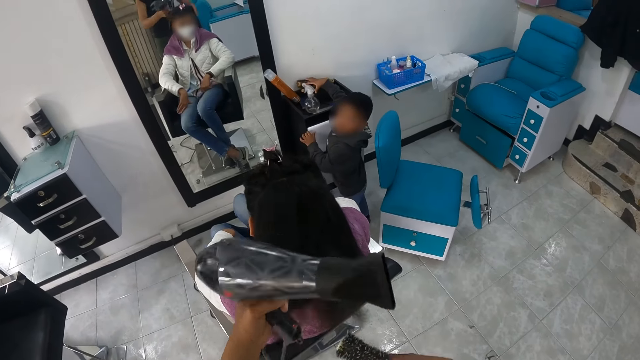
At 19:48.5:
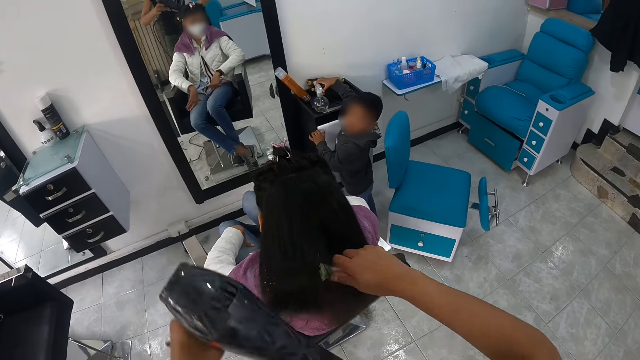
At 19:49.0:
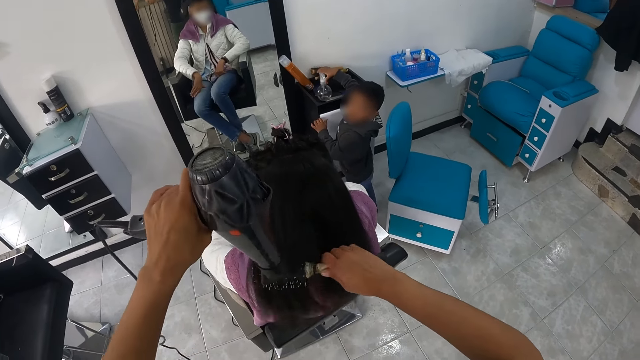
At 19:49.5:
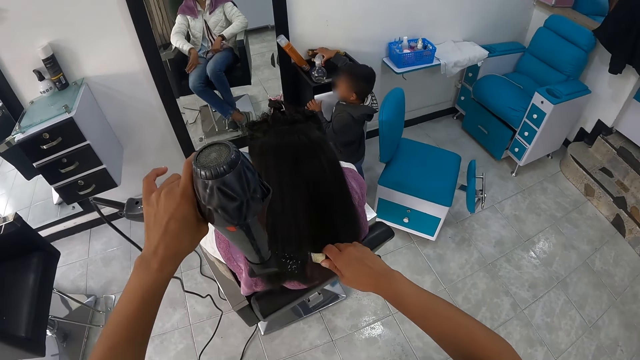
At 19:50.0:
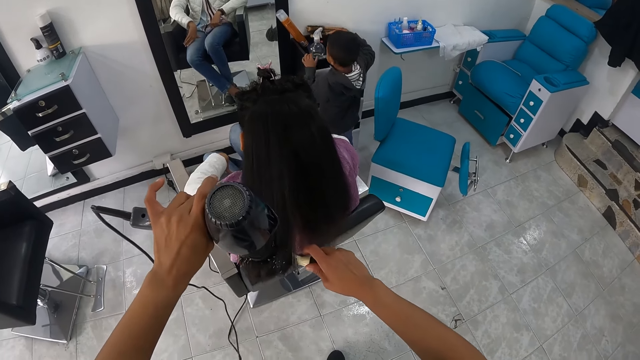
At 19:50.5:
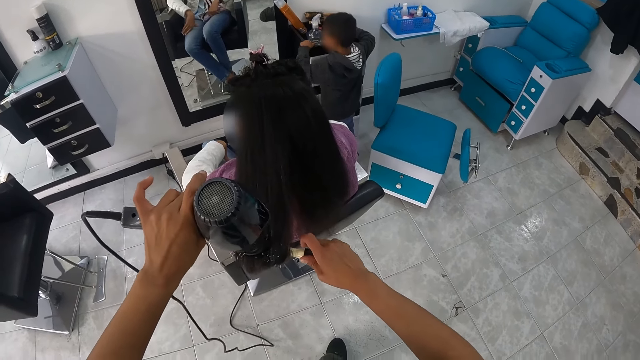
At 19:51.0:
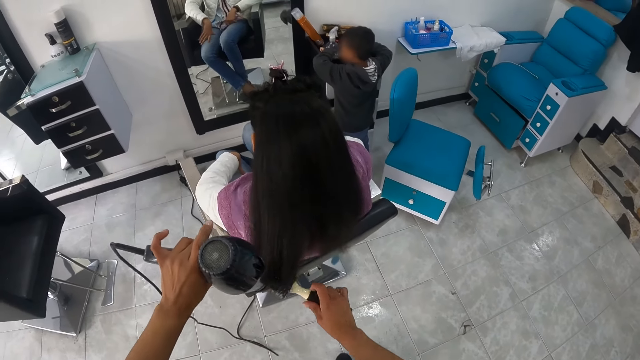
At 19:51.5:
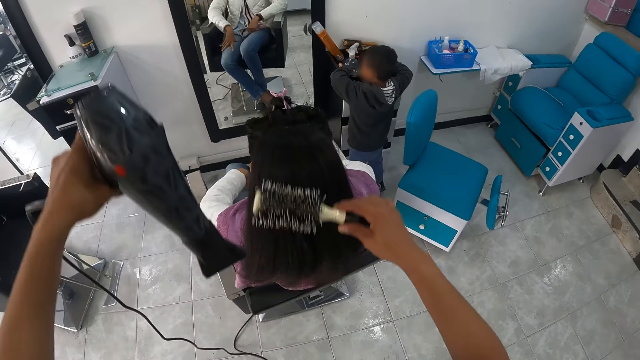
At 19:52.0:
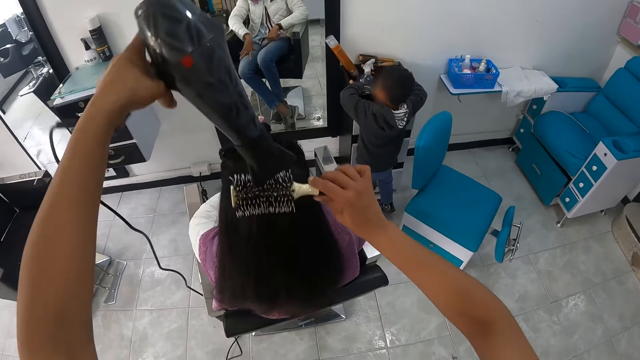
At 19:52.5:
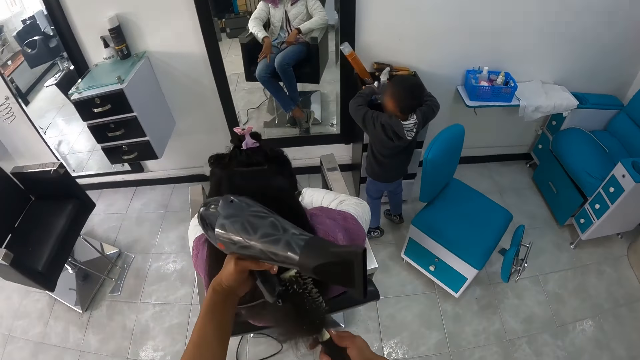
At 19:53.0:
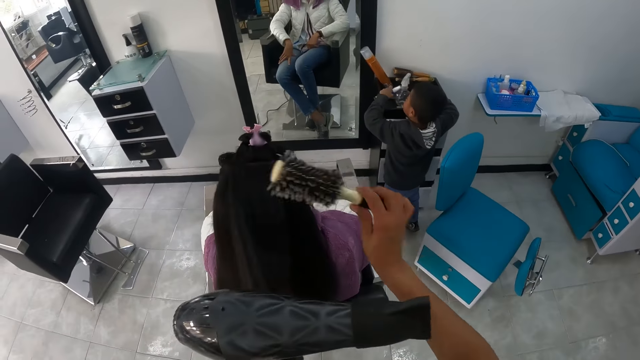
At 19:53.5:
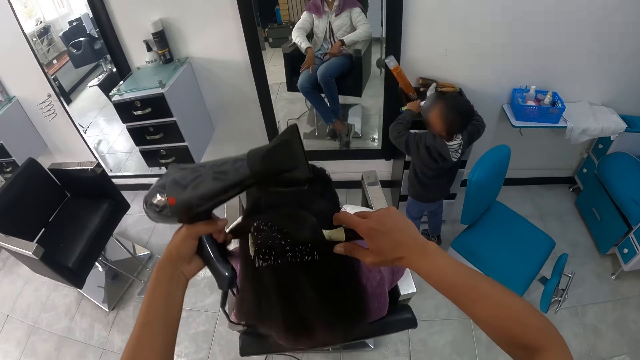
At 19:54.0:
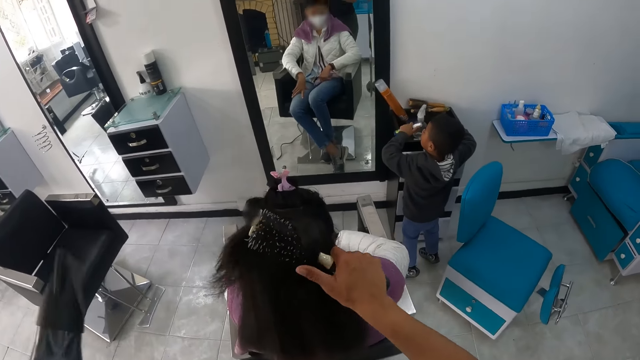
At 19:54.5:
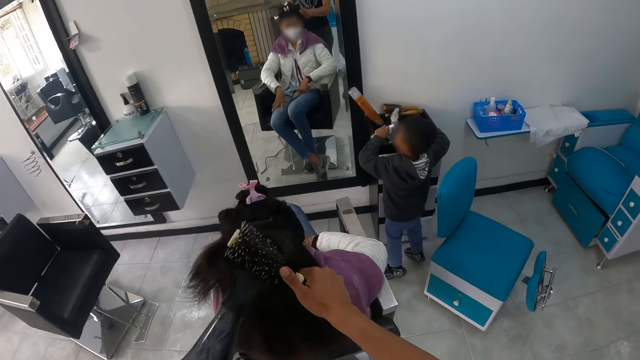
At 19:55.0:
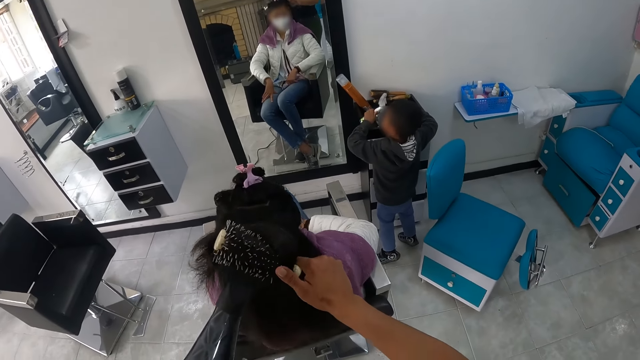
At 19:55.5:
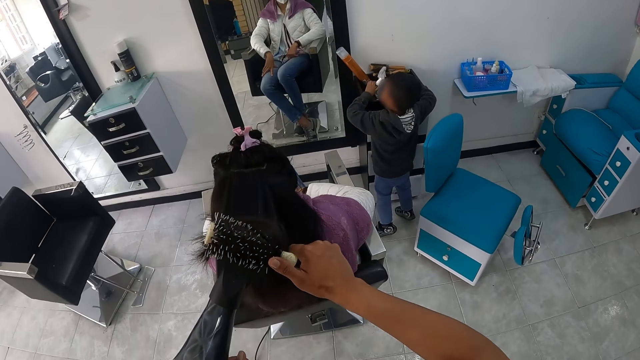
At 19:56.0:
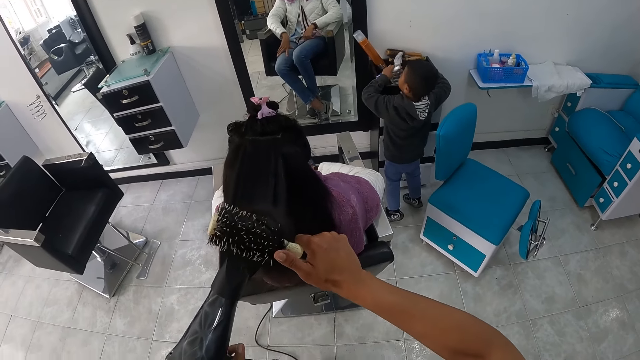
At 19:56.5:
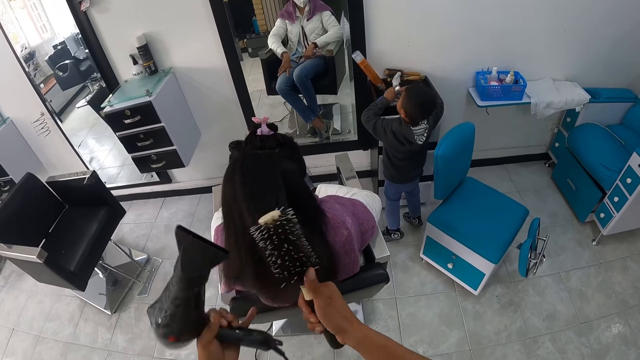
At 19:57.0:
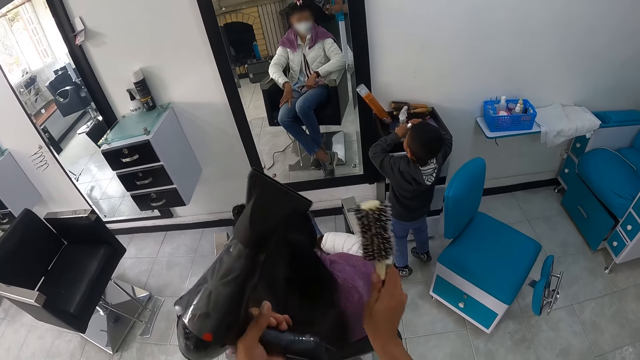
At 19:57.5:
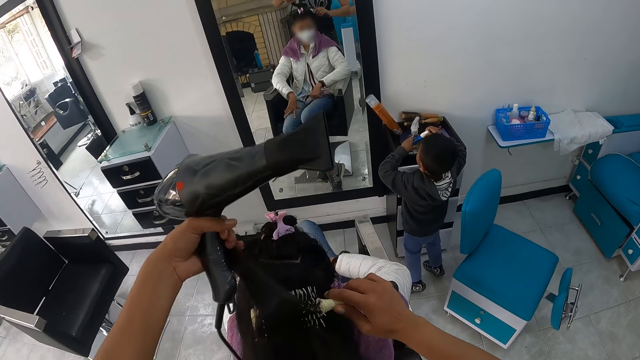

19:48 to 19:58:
The boy touches items on the surface. He picks a container from the cupboard with his left hand.

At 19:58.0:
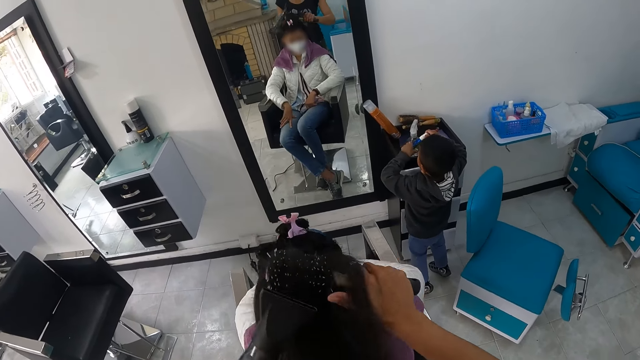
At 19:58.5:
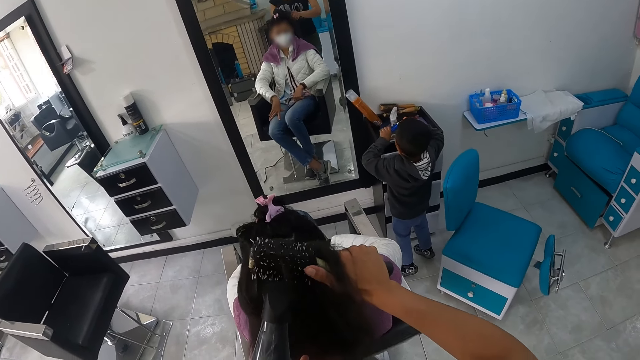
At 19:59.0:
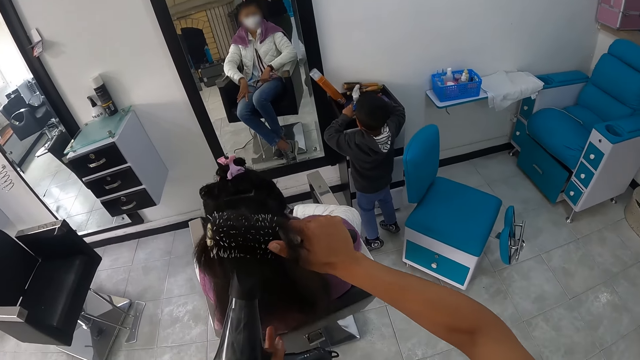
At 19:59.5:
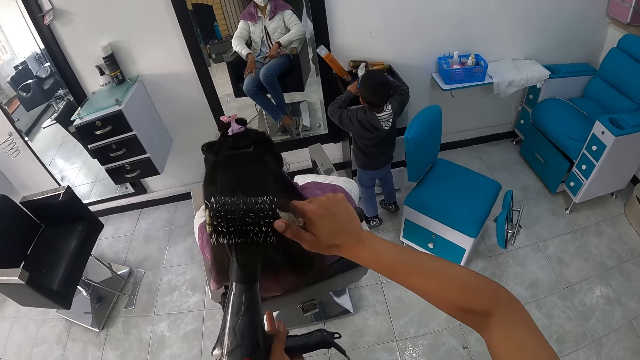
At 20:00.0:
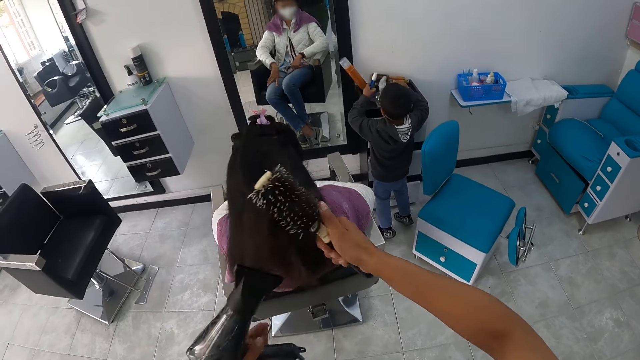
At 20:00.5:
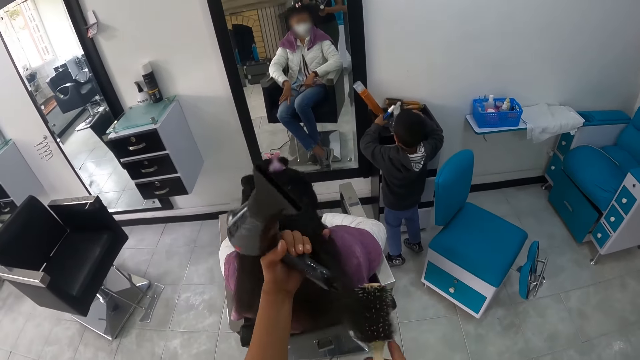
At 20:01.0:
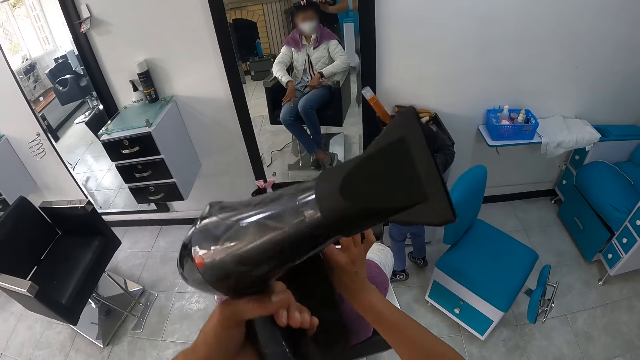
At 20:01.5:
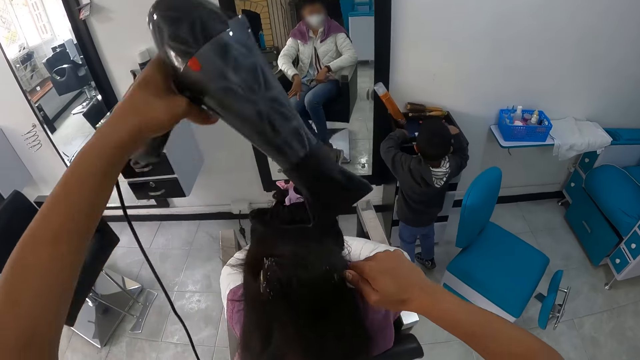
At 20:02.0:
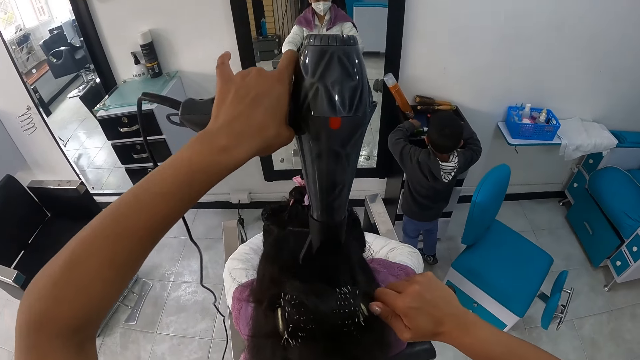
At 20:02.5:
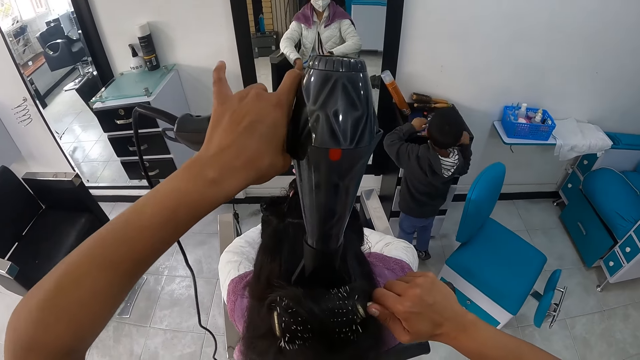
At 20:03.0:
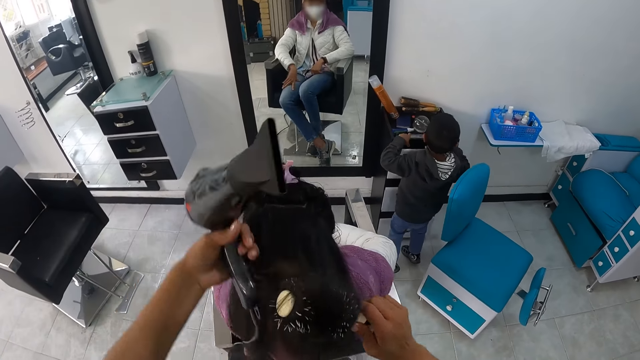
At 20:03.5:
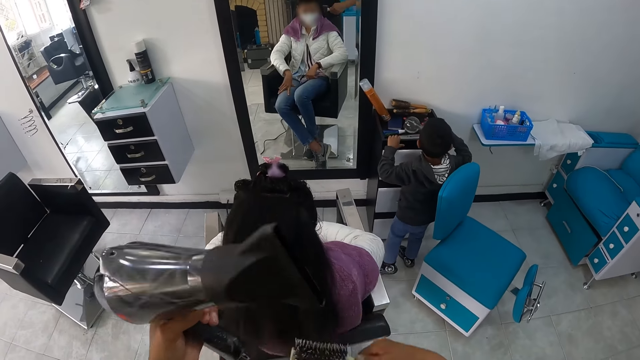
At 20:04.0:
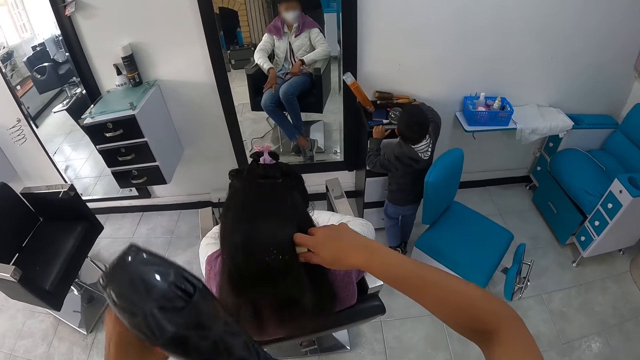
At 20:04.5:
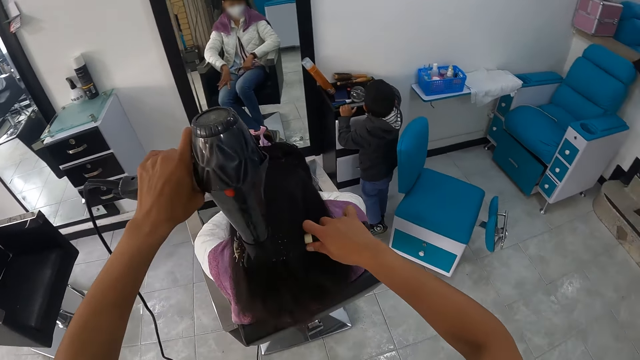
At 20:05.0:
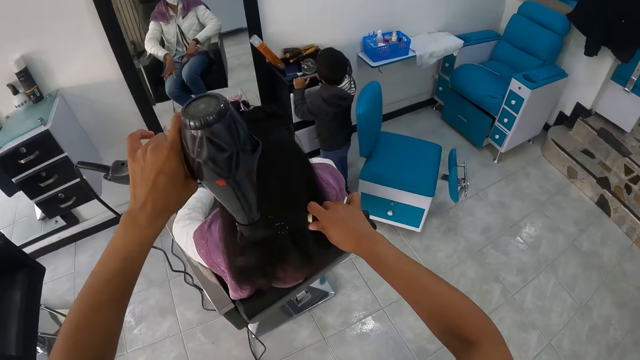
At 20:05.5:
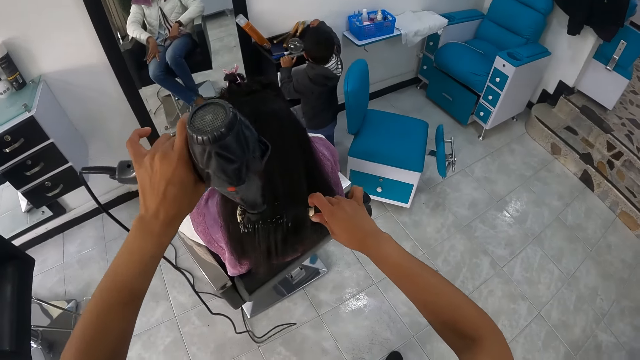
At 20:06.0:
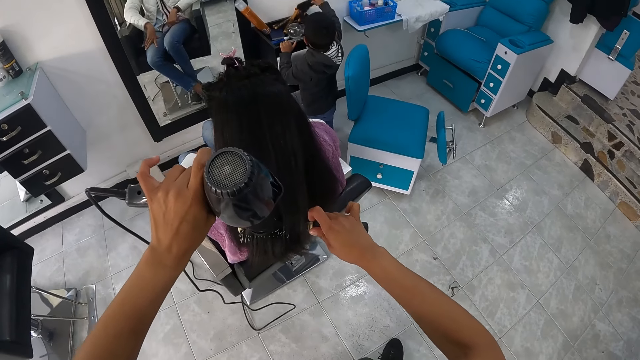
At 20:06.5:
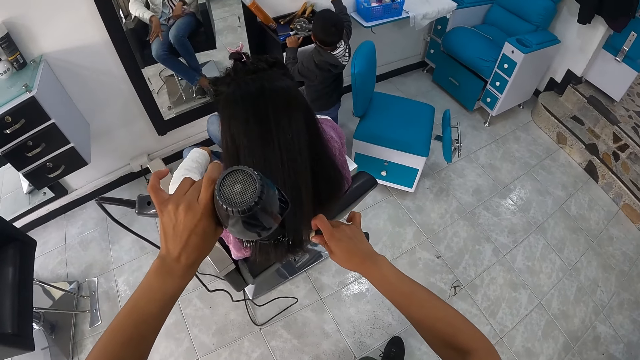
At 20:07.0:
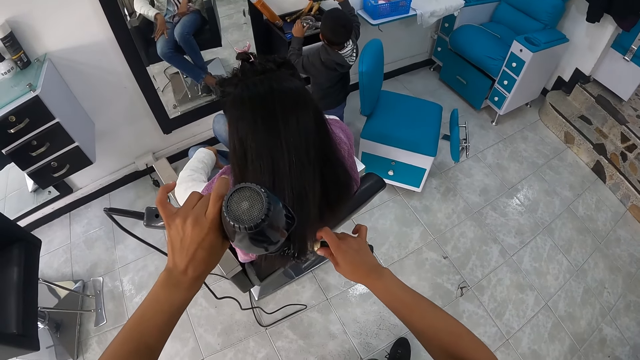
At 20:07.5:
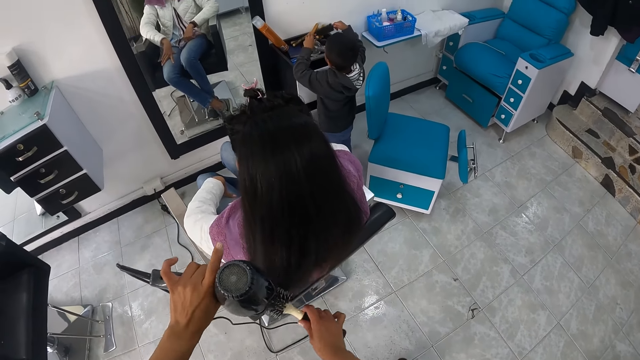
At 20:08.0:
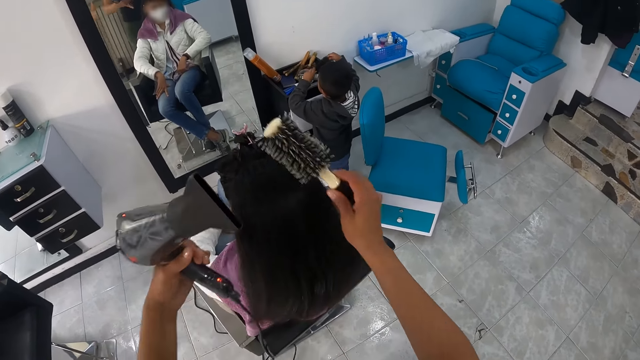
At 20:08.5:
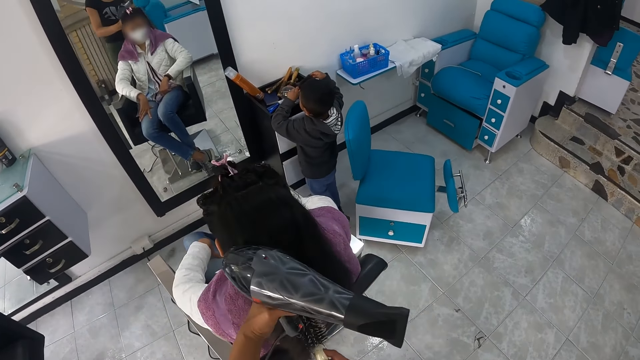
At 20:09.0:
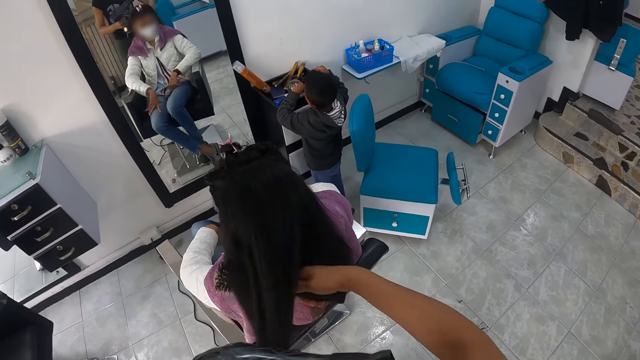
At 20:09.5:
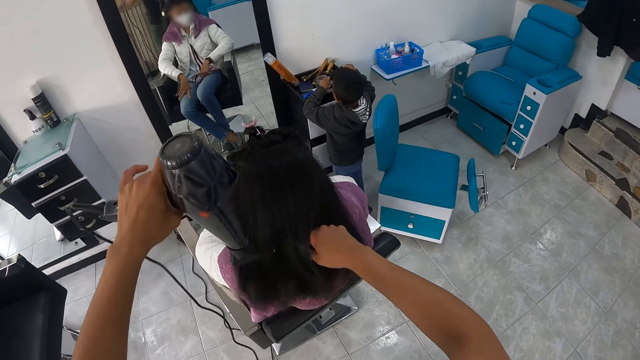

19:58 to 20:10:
The boy drops the container on the cupboard with his left hand. The boy touches the surface. The boy picks up a brush from the cupboard with his right hand.
